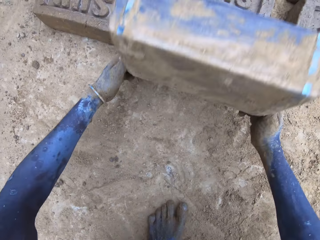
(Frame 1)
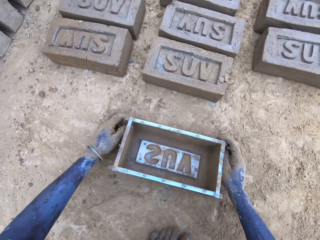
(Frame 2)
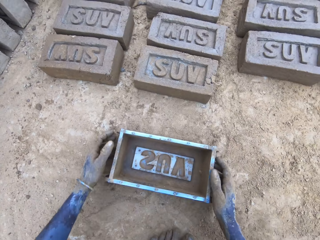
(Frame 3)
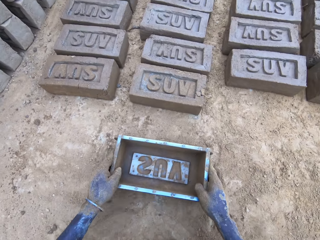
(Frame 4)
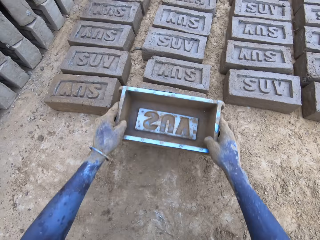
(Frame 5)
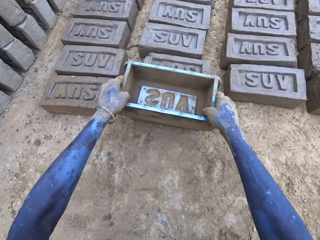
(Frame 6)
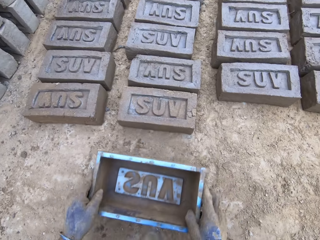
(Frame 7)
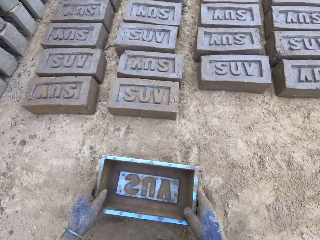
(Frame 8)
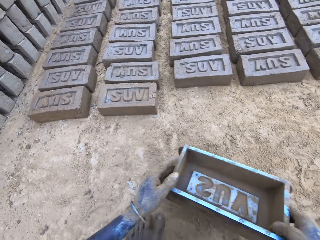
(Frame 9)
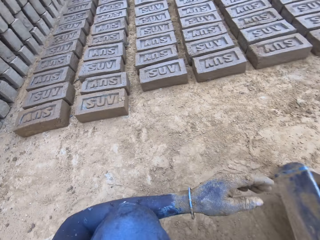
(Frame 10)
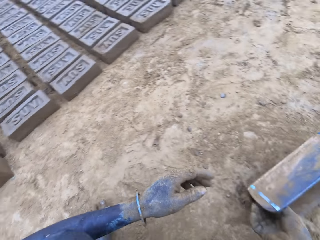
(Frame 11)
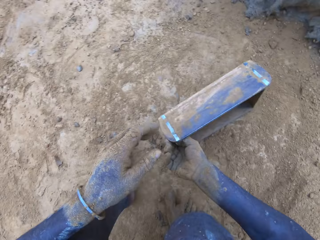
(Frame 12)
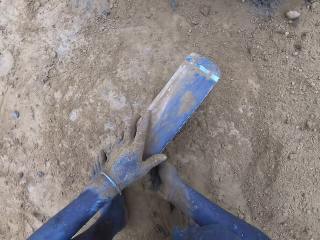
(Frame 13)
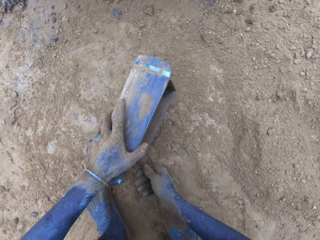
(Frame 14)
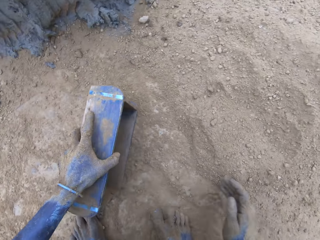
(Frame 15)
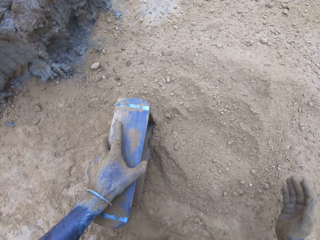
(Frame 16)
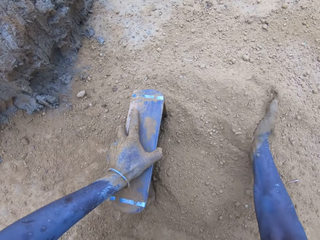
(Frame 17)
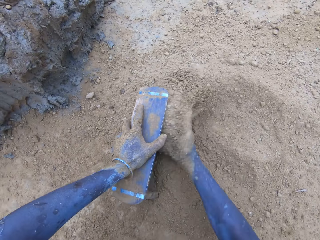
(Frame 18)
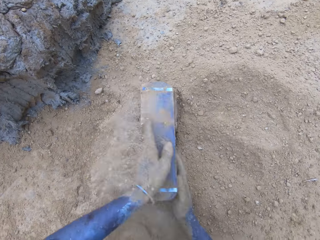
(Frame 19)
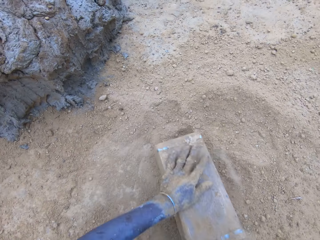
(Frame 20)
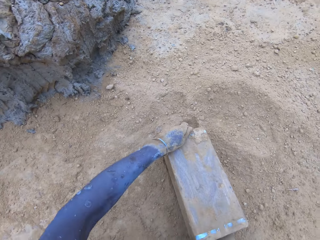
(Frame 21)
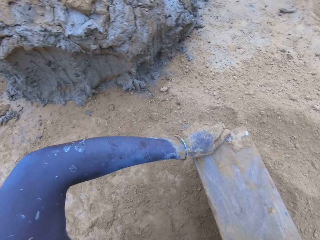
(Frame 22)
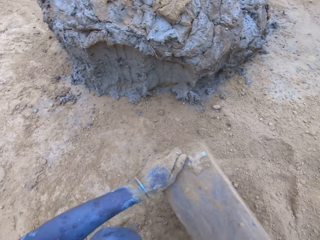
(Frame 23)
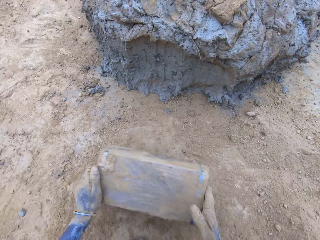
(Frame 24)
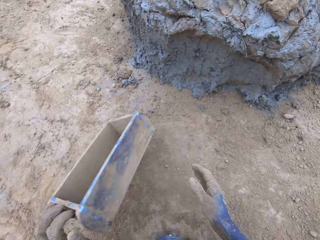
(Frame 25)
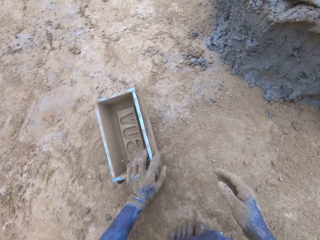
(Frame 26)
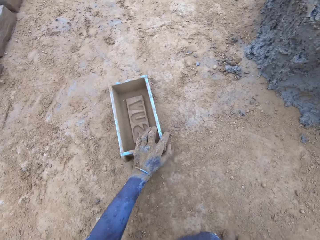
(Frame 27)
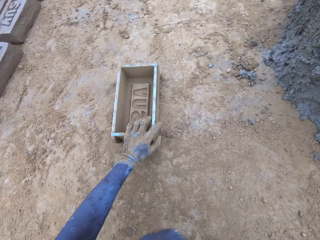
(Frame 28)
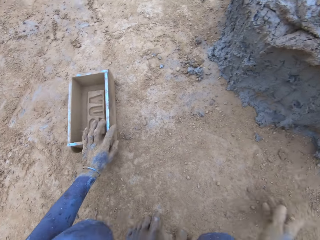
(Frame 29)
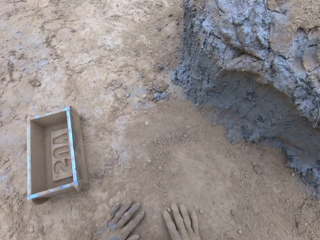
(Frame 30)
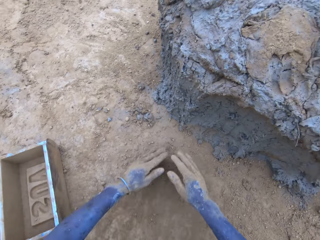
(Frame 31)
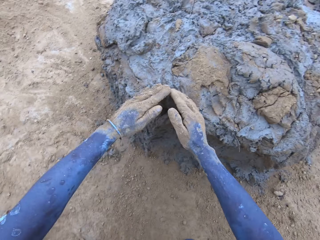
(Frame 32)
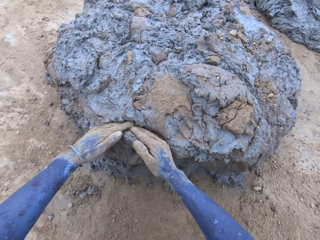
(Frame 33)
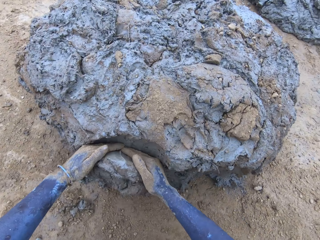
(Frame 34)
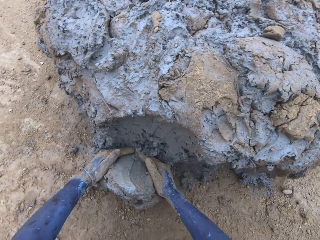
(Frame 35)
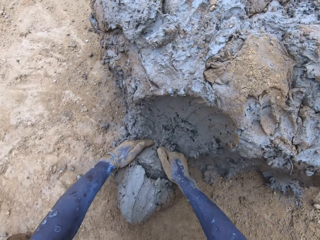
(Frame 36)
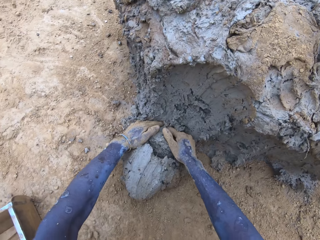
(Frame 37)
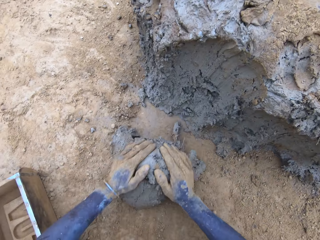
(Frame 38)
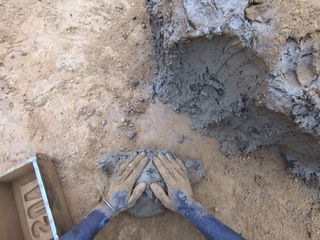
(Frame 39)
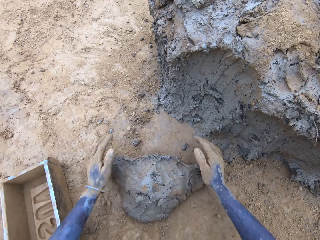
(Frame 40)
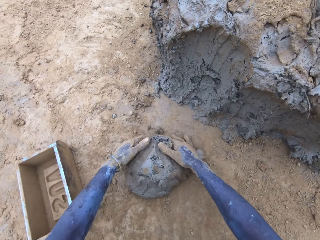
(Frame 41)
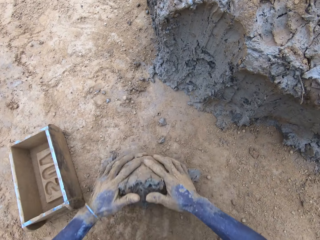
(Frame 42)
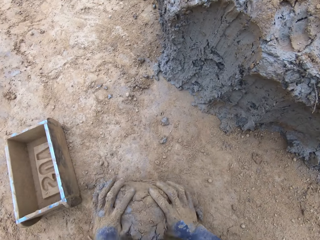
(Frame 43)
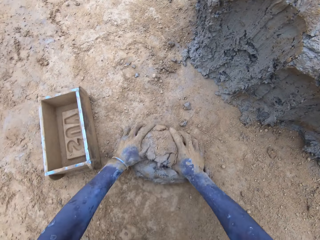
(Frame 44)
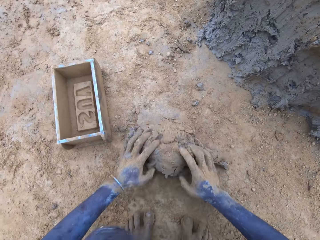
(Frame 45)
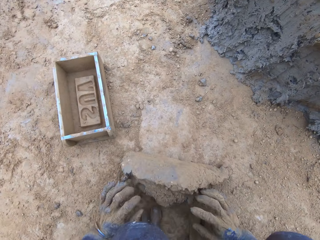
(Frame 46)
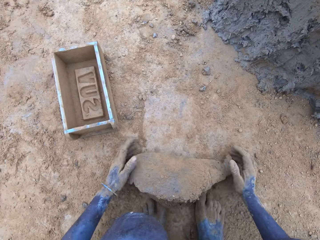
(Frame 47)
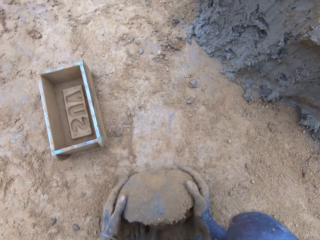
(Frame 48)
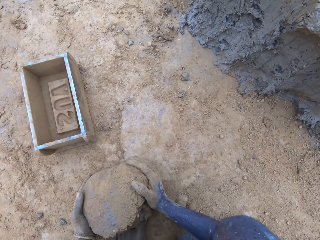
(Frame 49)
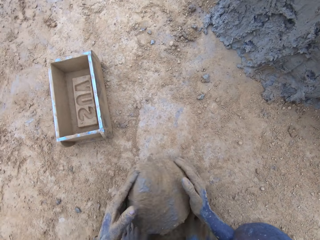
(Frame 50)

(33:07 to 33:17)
The camera wearer puts soil in the wooden brick moulder or brickmold. They pour the soil from the brickmold and put the wooden brick moulder on the ground. They scoop mud.

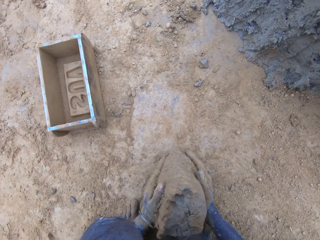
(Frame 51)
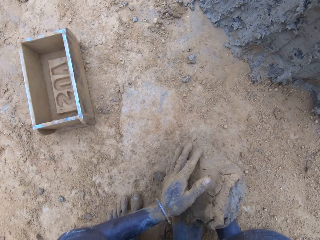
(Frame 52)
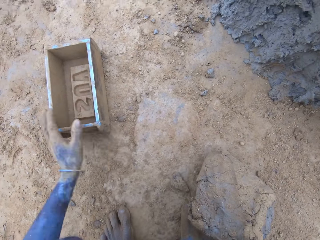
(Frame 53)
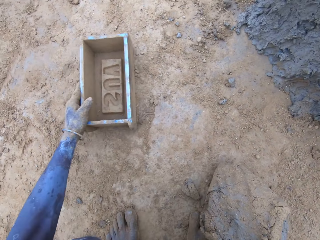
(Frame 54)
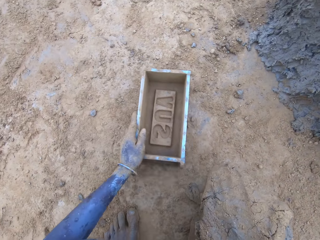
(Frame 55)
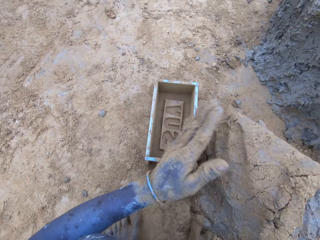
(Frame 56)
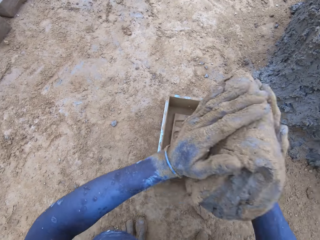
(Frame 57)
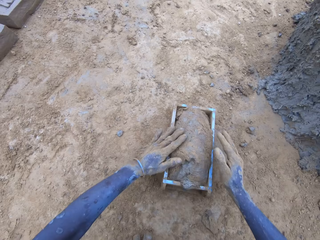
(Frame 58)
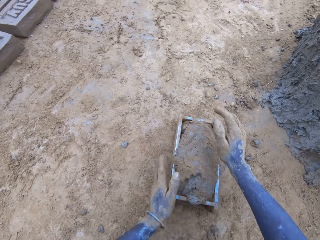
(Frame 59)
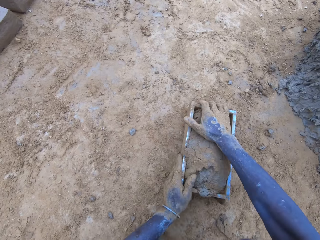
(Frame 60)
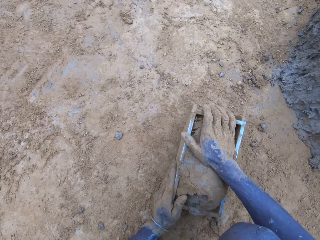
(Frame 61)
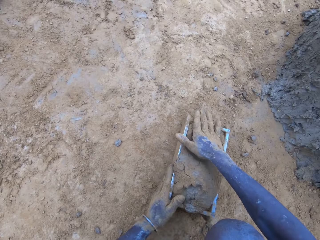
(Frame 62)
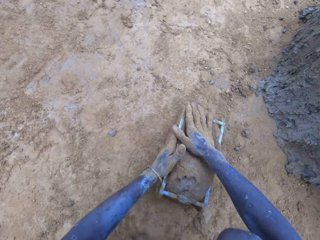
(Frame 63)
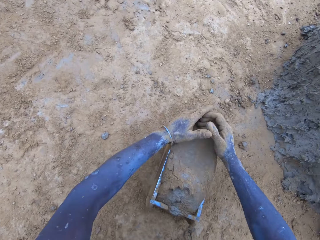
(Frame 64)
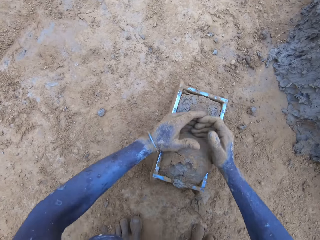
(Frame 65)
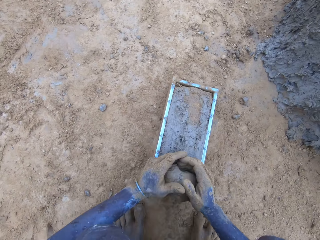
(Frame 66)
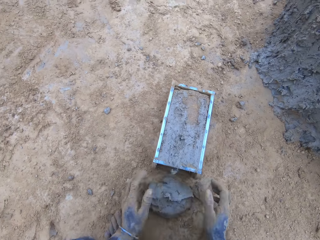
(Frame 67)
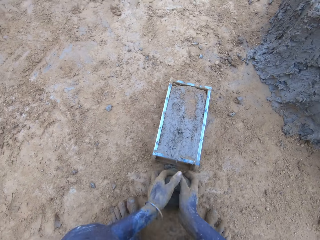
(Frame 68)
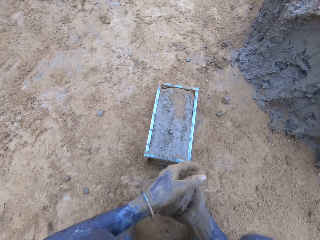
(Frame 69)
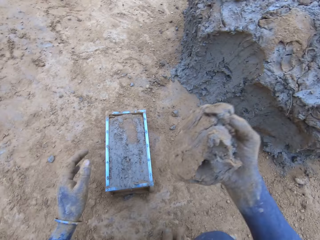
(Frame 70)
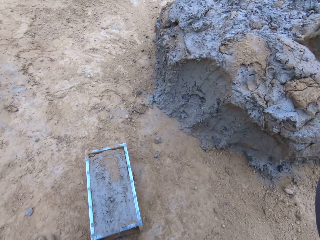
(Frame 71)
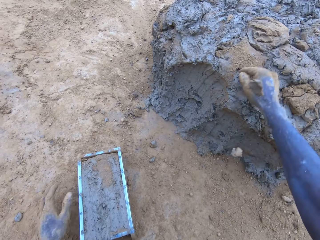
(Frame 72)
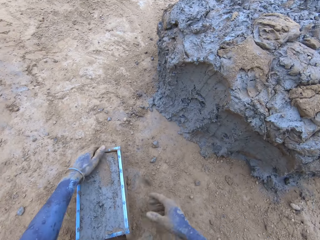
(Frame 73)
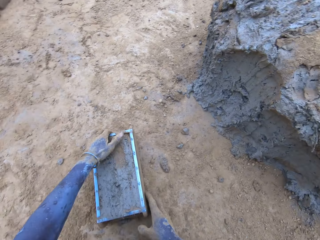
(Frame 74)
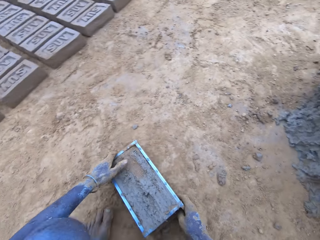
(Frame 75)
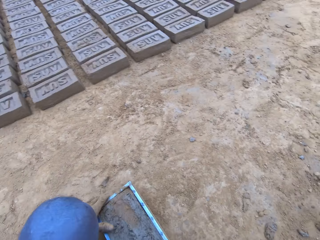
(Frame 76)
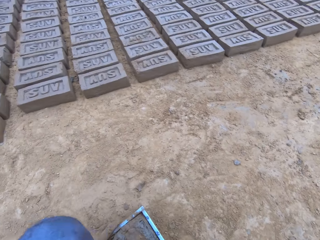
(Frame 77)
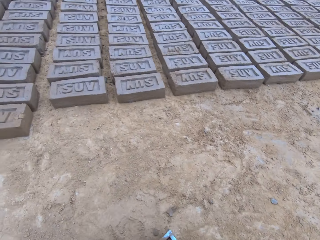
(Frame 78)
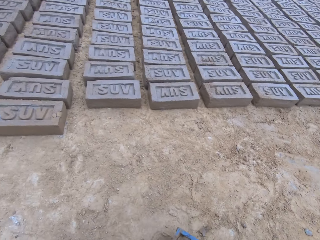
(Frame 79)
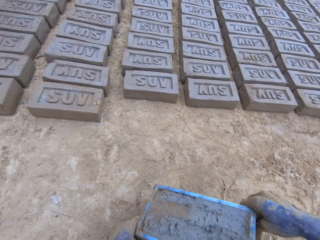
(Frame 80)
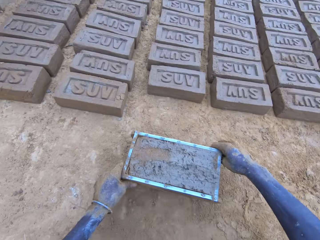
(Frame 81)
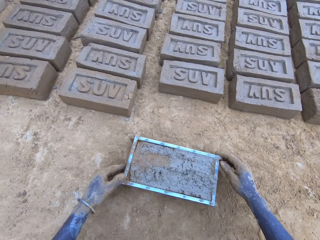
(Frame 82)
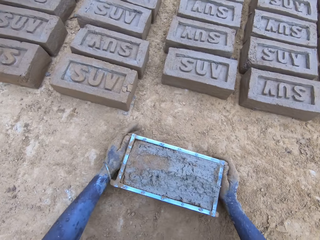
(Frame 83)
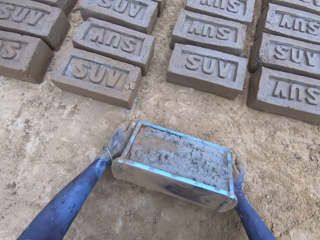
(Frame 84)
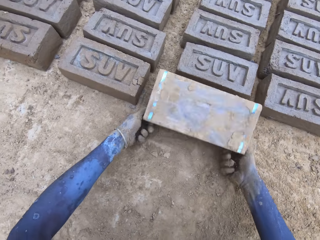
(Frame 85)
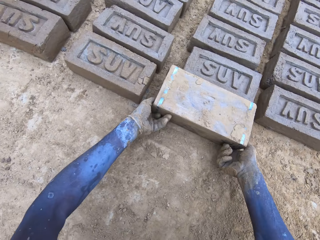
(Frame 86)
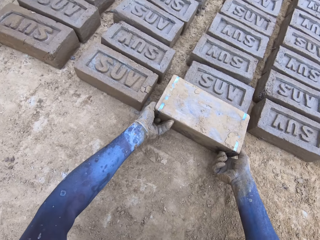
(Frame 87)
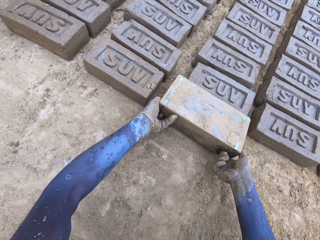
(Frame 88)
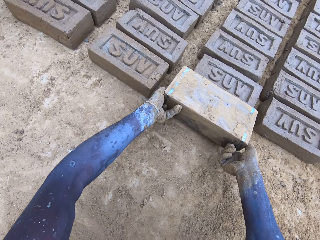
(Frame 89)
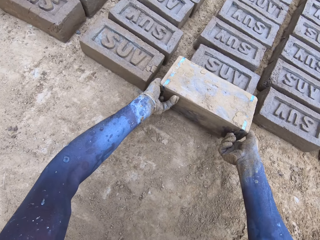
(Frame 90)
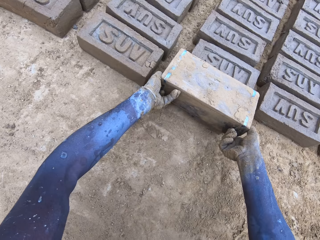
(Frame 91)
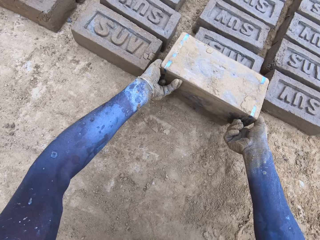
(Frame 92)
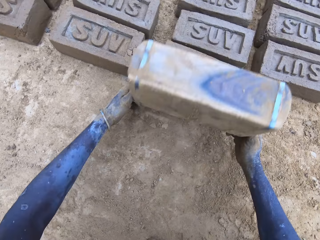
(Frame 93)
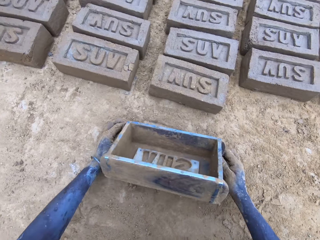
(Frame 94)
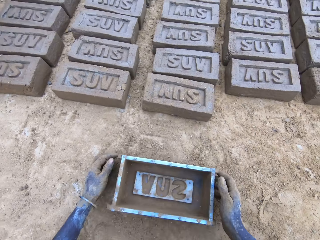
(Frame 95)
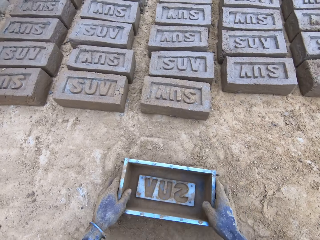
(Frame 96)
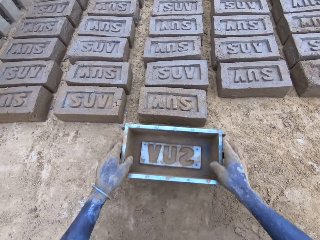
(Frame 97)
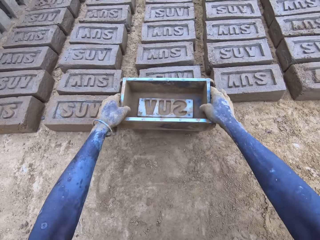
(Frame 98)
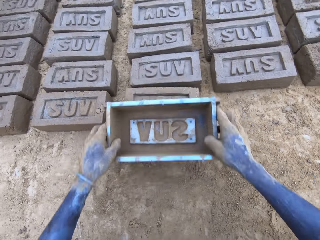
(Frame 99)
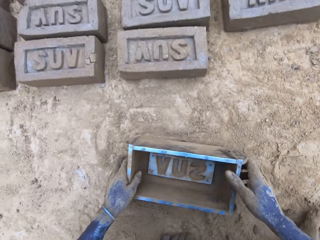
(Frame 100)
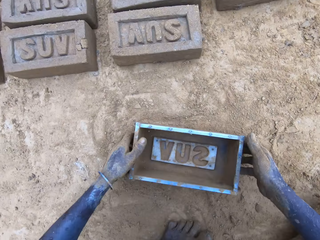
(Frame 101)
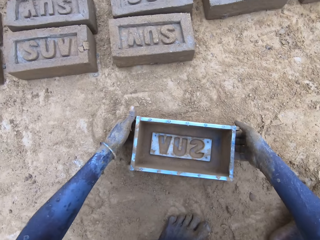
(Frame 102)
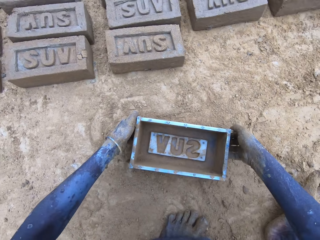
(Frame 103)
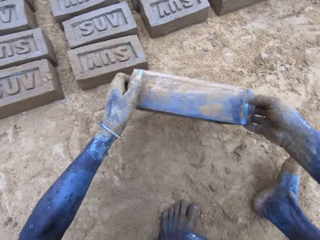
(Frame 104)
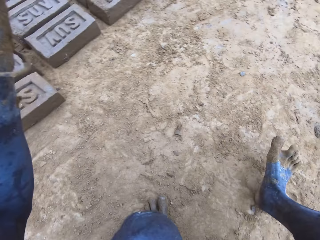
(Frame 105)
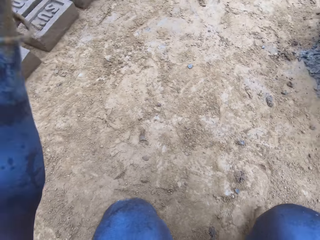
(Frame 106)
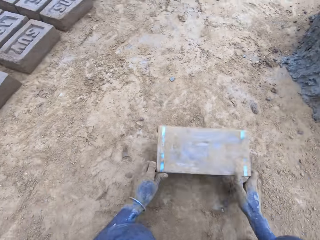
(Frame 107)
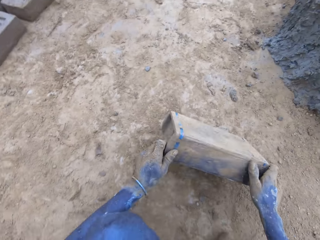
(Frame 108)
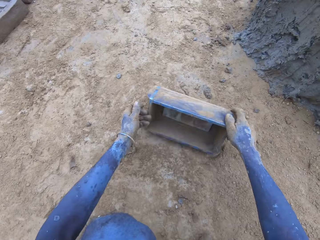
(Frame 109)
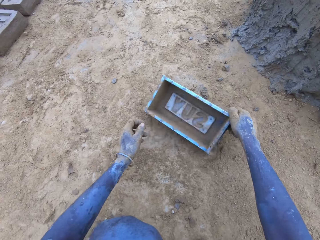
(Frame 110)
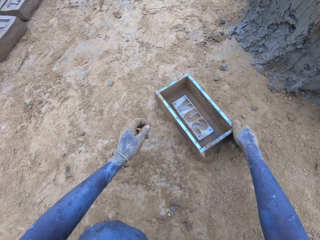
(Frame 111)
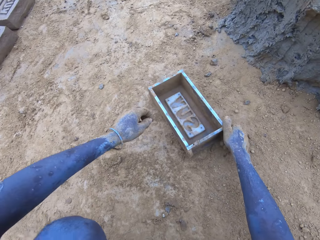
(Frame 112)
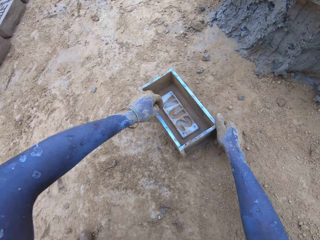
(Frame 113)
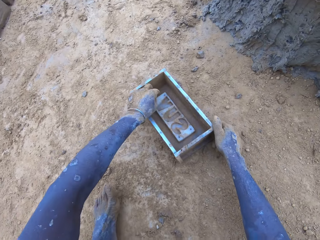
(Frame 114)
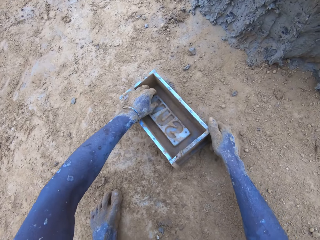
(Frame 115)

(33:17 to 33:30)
The camera wearer puts the mud in the brickmold or wooden brick moulder. They scoop the excess mud on the brickmold and throw the mud on the pile of mud. They pour the mud in the brickmold on the ground. They drop a brick. They tap the wooden brick moulder on the ground.
